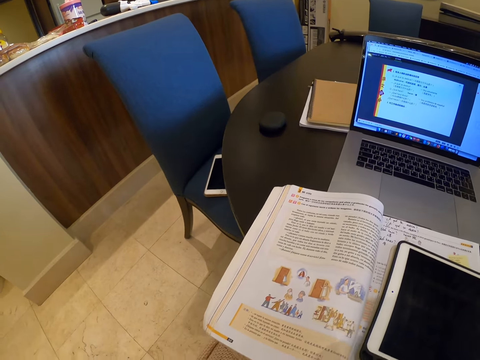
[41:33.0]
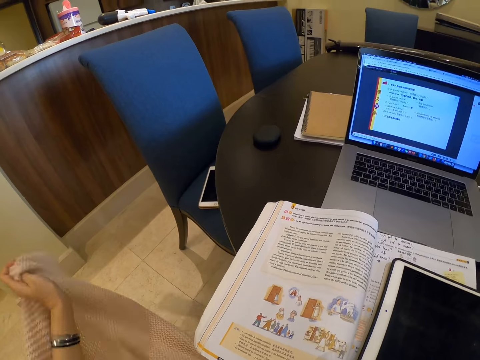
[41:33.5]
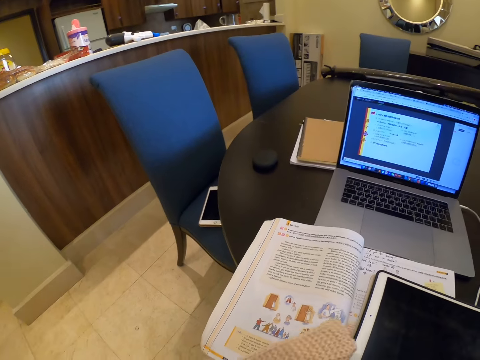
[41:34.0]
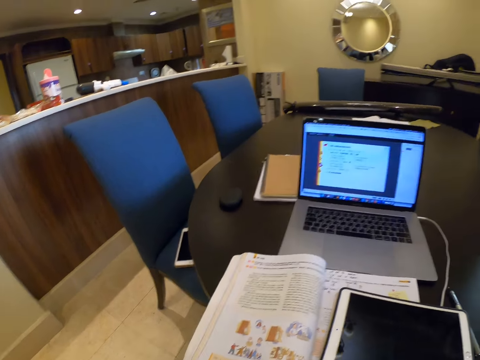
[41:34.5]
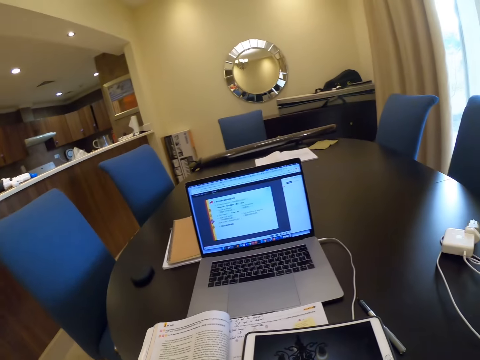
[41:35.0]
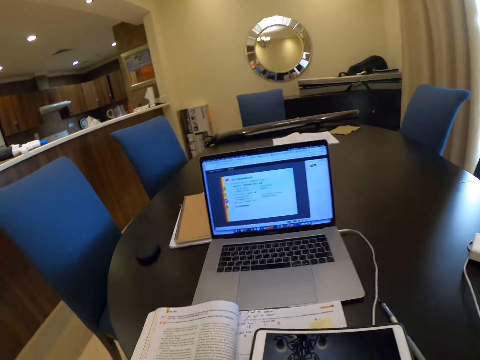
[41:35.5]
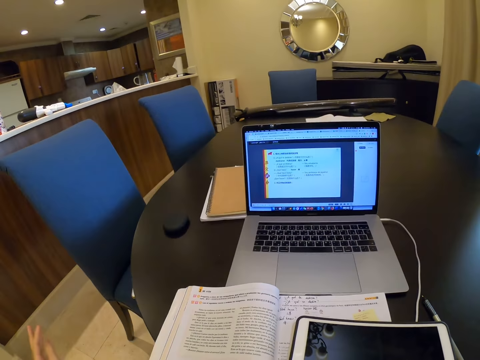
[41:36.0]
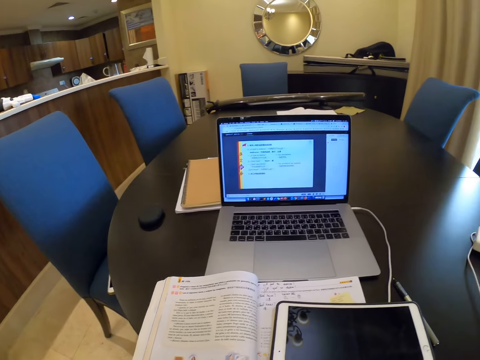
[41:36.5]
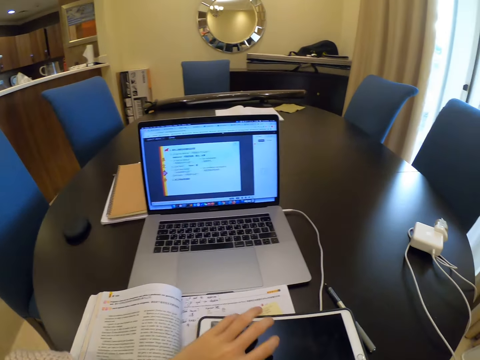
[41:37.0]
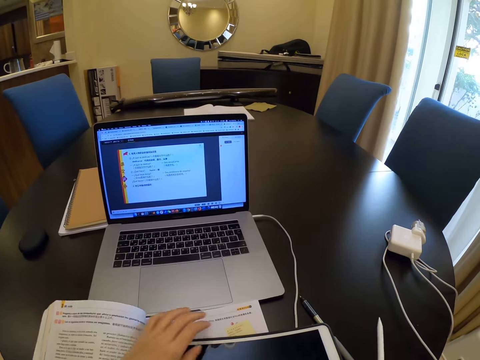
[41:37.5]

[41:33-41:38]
The camera wearer picks a blanket with her left hand. She puts the sweater on her lap.

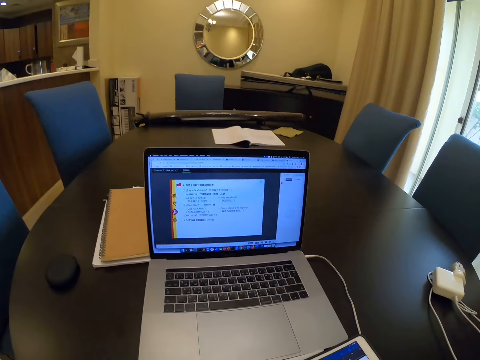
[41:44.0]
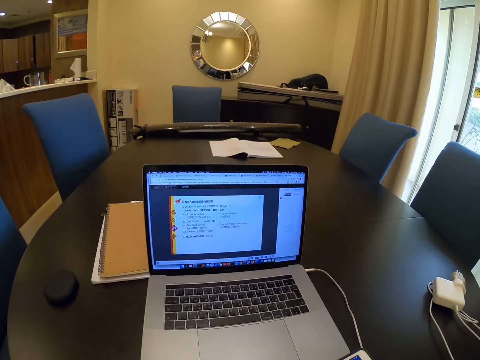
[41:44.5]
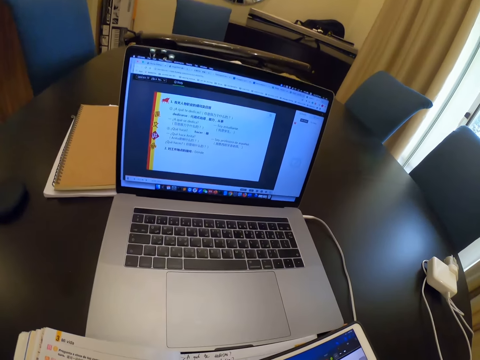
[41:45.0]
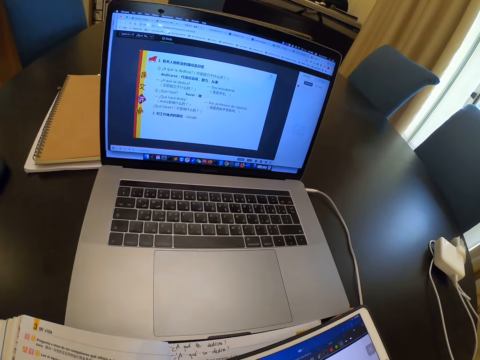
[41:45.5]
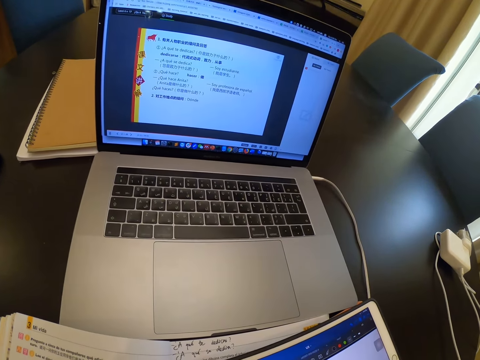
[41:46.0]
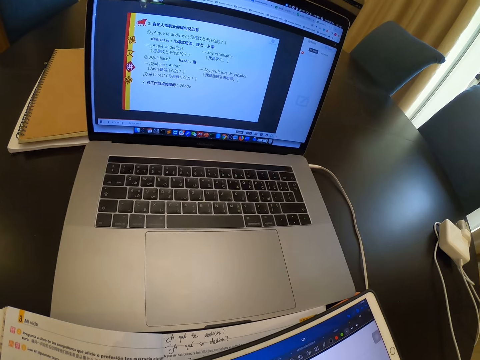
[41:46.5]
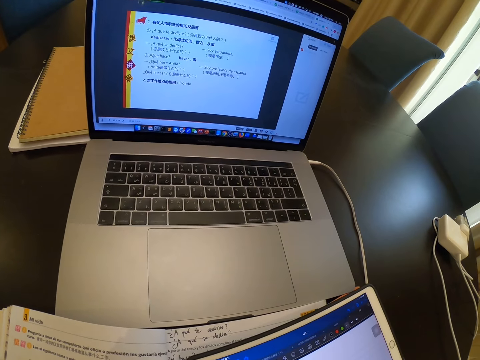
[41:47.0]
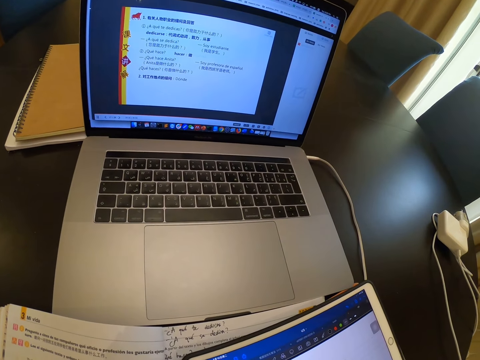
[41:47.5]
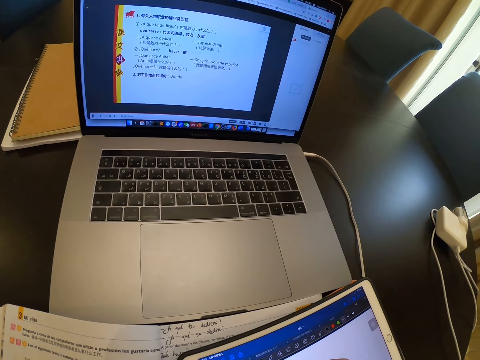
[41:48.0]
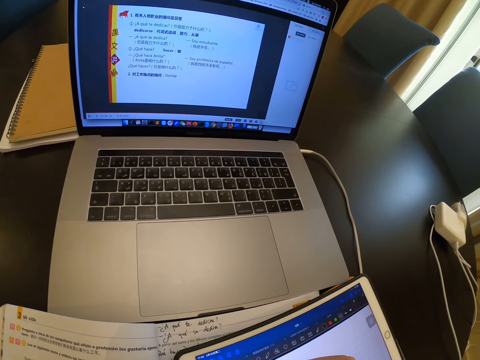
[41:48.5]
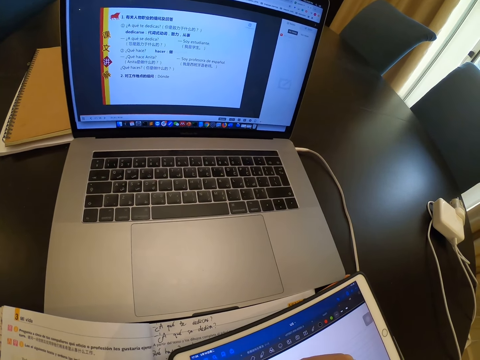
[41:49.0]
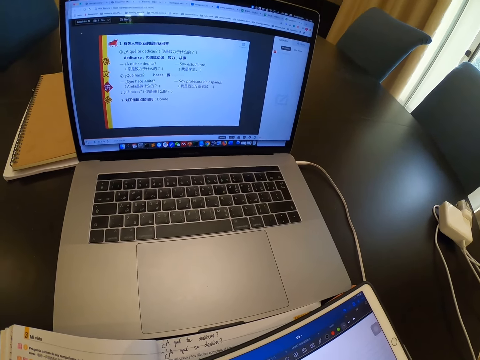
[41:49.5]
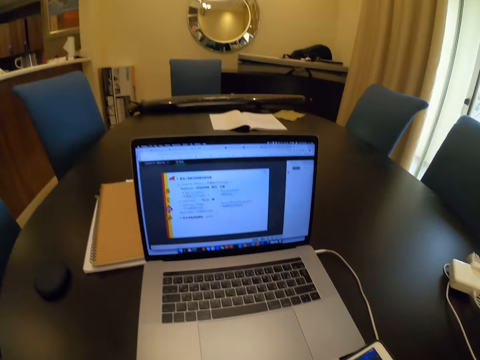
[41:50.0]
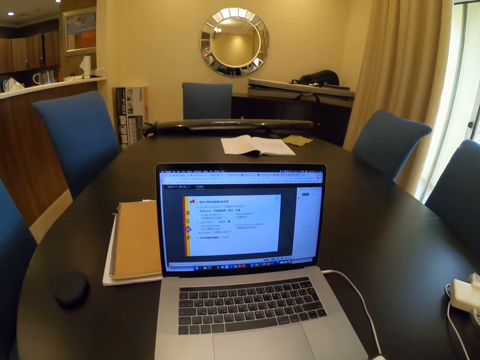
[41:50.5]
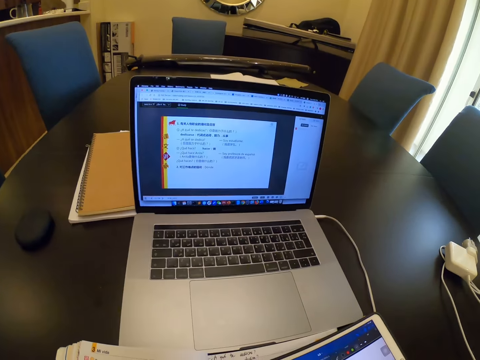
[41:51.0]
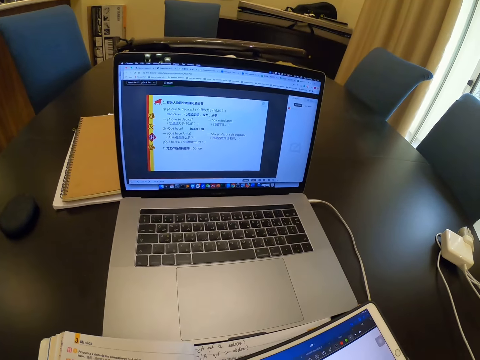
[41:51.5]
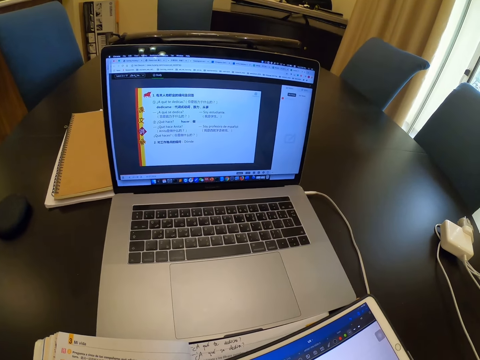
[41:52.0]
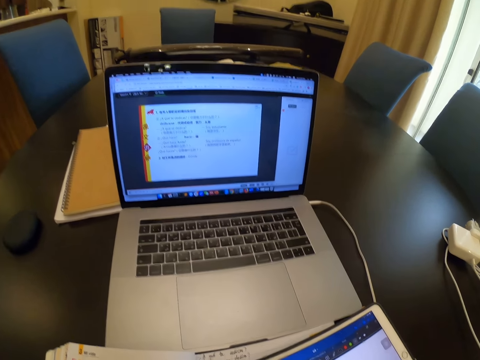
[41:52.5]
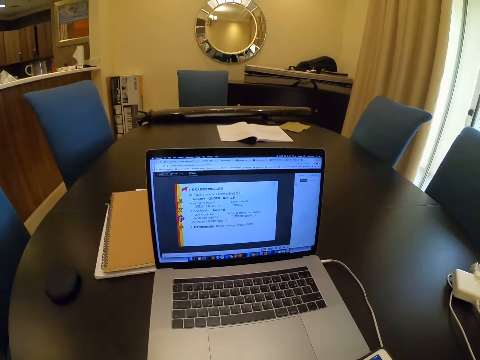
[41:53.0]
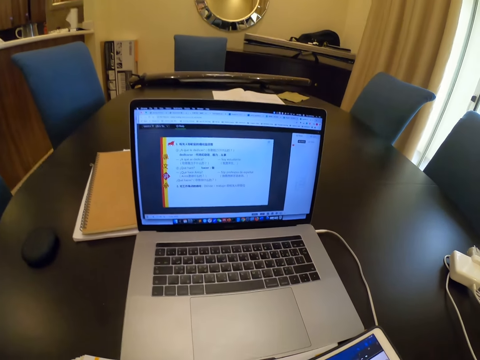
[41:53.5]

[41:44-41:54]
The camera wearer looks at the laptop screen.

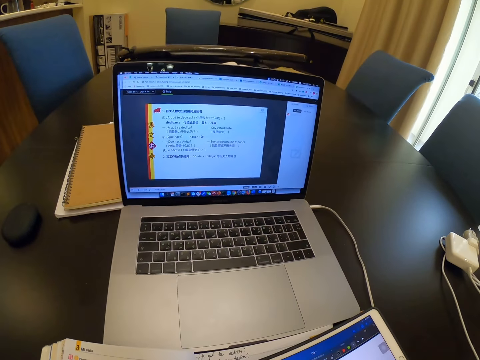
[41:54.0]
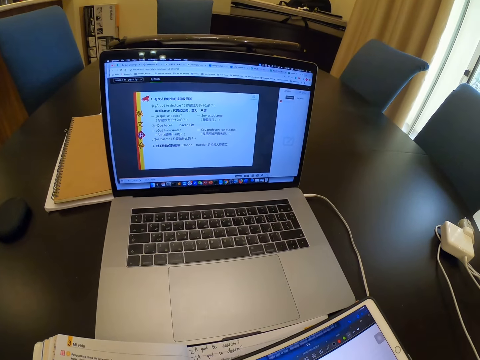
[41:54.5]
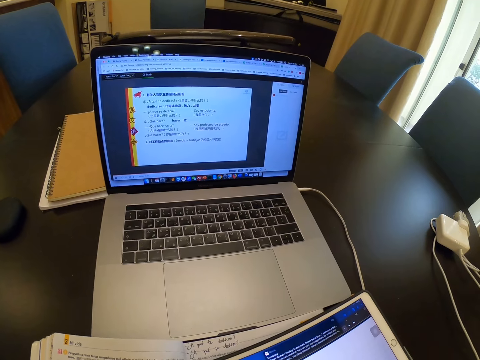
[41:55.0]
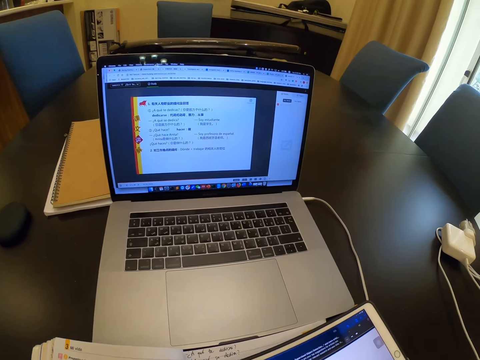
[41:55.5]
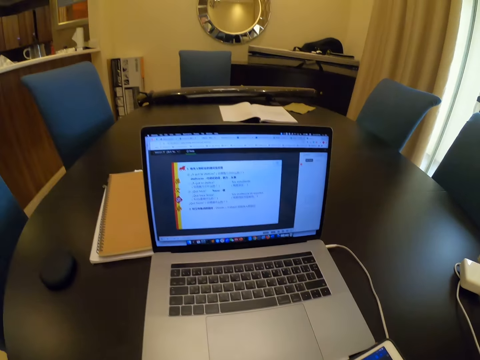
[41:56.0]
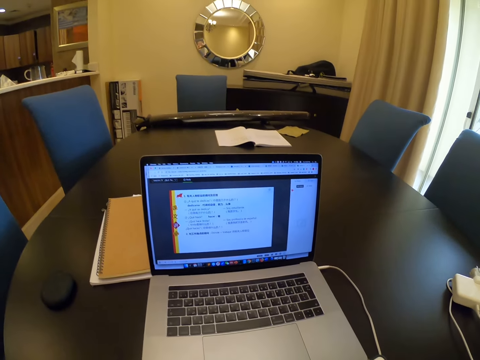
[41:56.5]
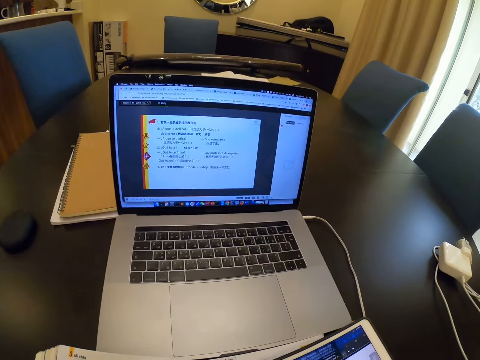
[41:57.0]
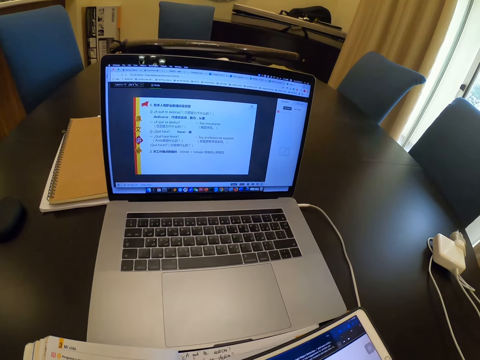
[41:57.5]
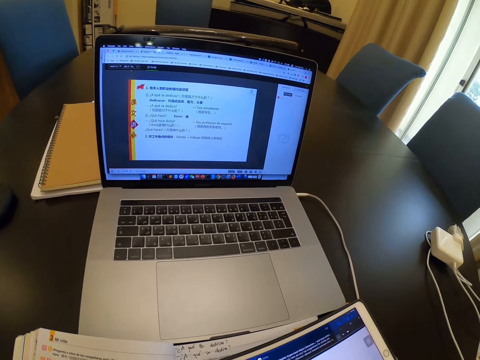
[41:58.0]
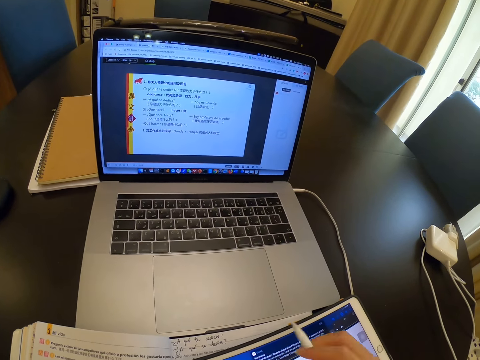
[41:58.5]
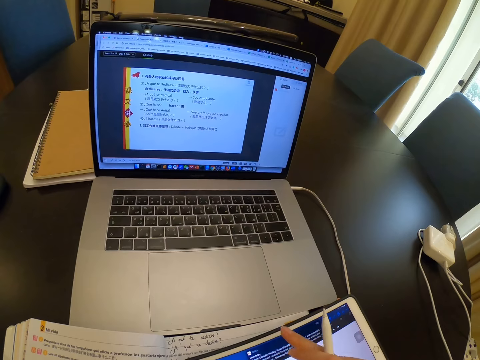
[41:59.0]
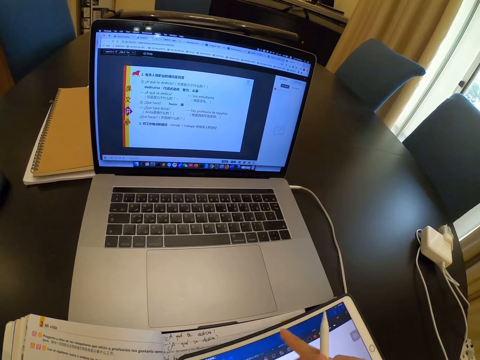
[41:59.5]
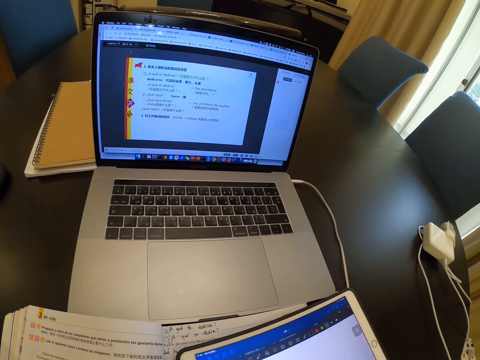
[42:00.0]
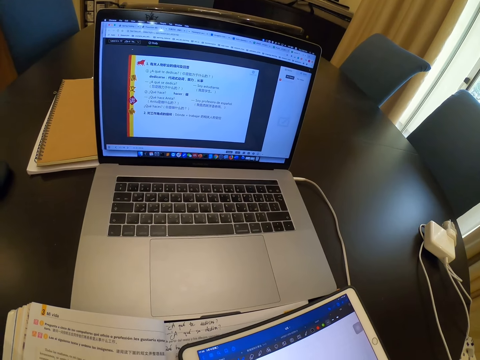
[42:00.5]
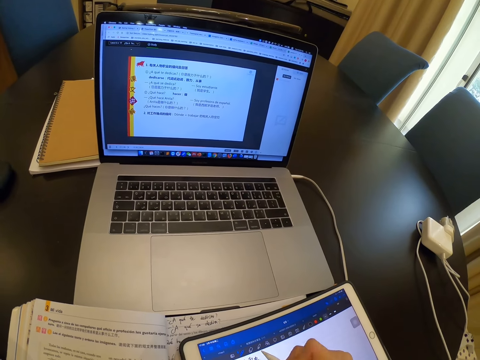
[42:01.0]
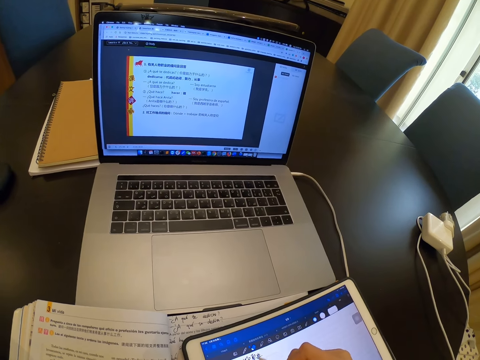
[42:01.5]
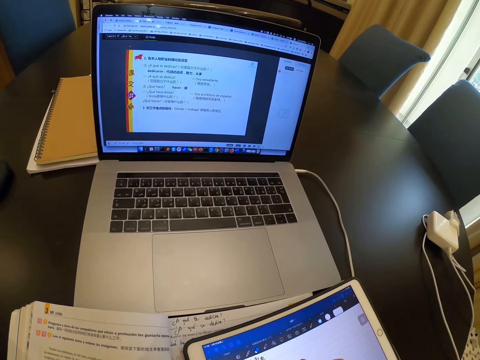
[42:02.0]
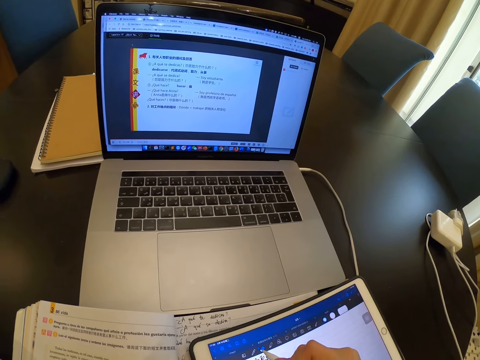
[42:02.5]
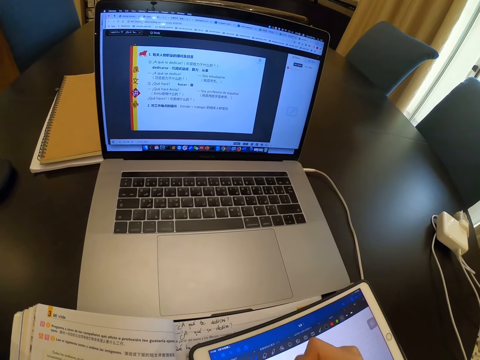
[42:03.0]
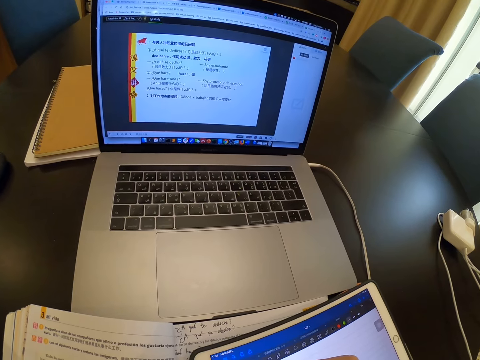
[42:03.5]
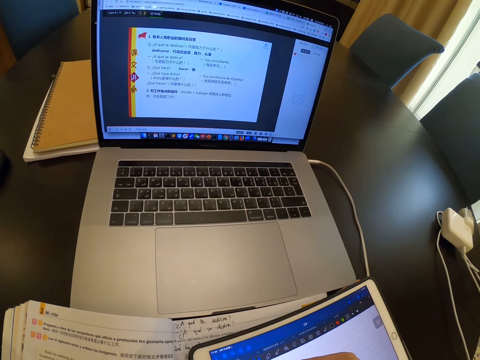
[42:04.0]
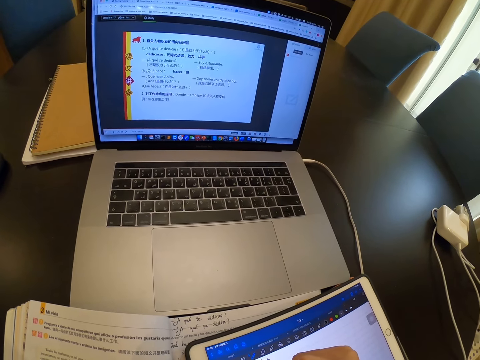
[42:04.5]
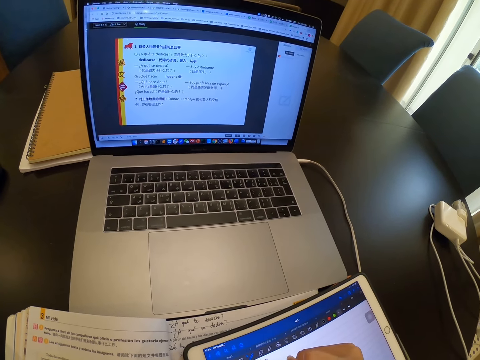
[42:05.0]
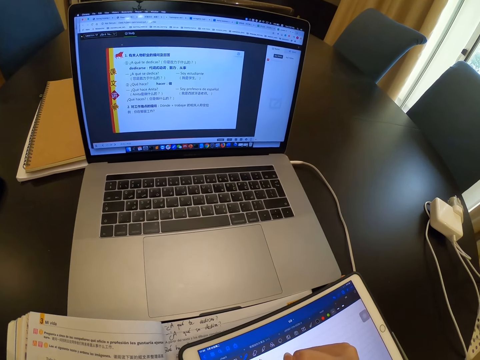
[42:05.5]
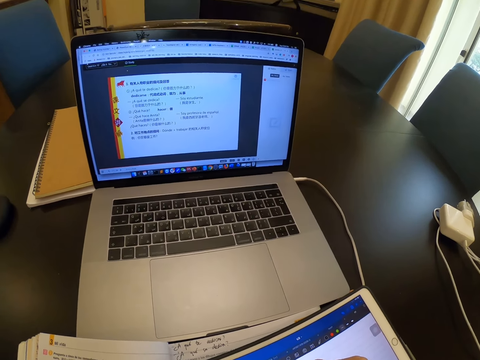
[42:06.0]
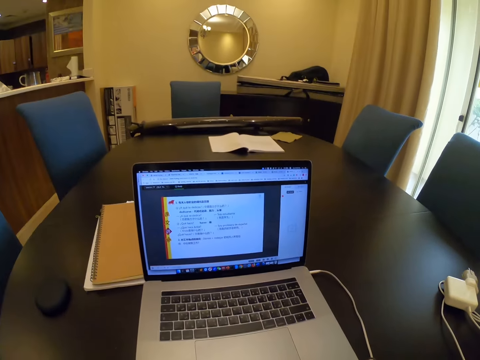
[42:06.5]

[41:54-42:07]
The camera wearer scrolls on the tablet. They write on the tablet with the tablet pen.
